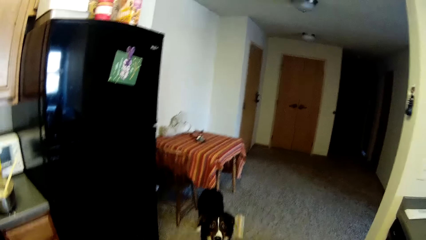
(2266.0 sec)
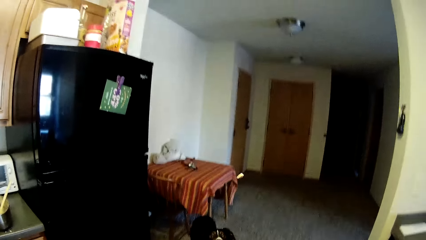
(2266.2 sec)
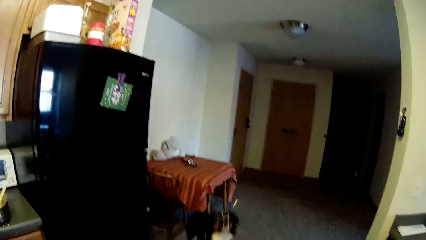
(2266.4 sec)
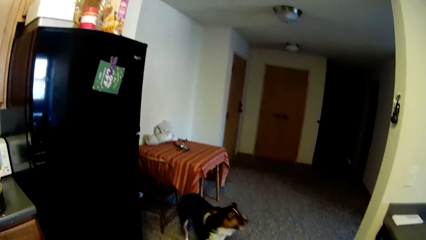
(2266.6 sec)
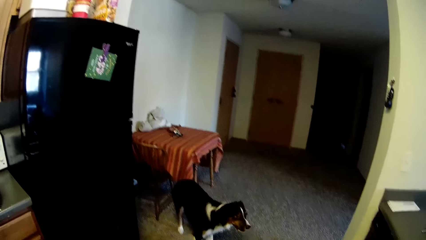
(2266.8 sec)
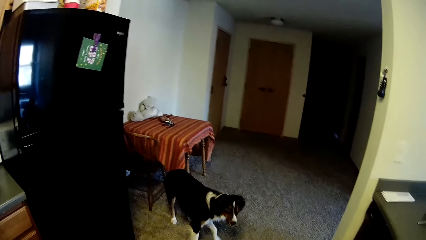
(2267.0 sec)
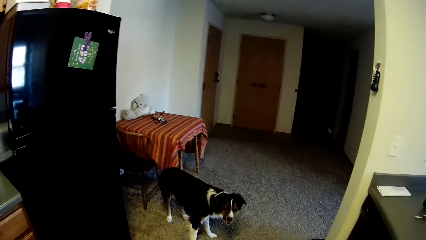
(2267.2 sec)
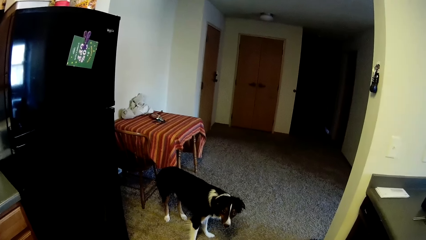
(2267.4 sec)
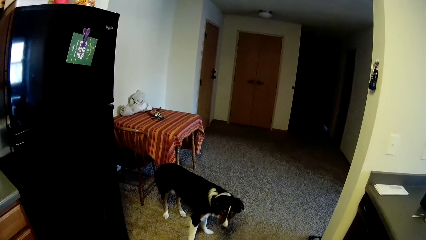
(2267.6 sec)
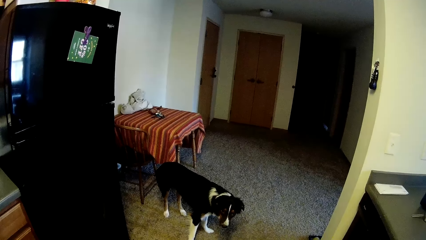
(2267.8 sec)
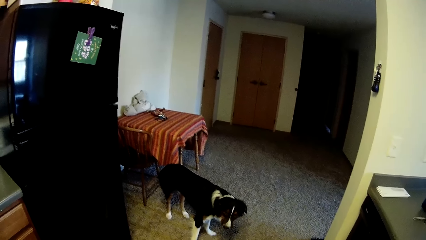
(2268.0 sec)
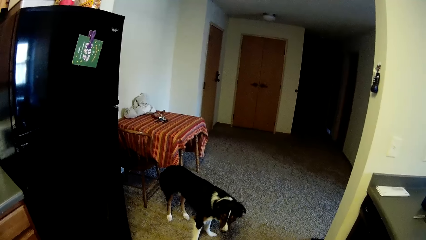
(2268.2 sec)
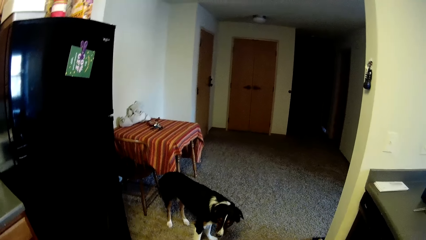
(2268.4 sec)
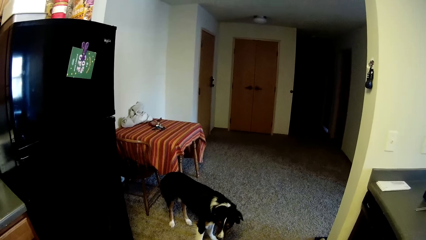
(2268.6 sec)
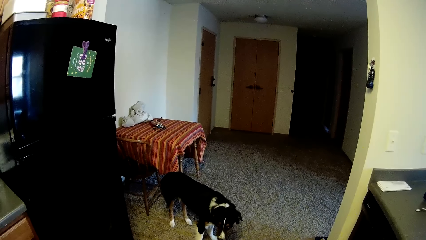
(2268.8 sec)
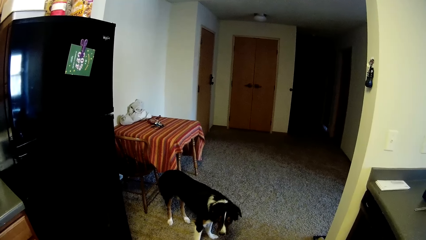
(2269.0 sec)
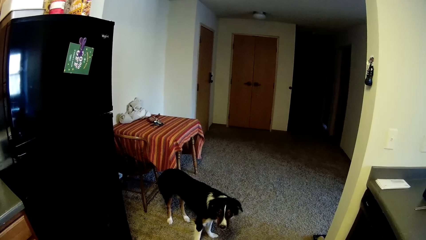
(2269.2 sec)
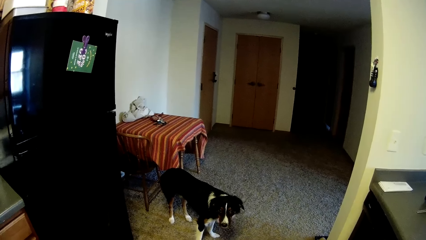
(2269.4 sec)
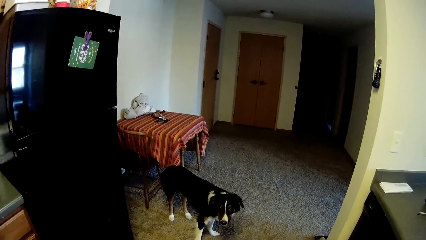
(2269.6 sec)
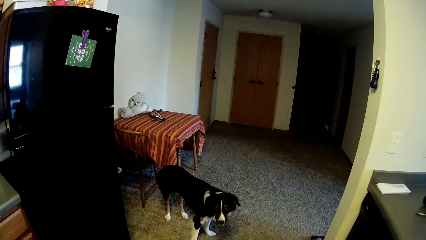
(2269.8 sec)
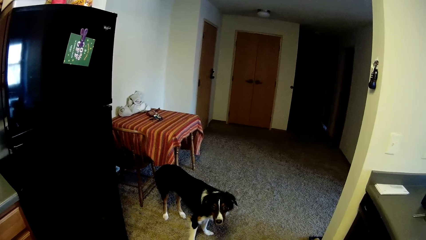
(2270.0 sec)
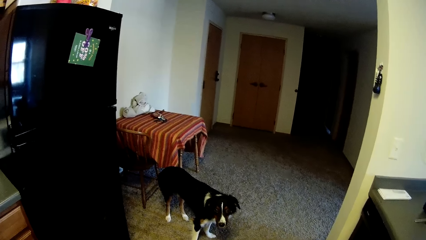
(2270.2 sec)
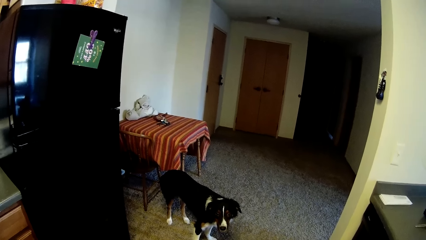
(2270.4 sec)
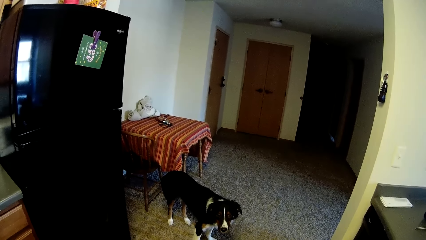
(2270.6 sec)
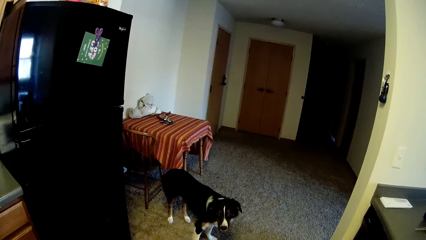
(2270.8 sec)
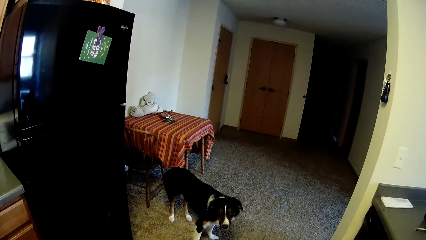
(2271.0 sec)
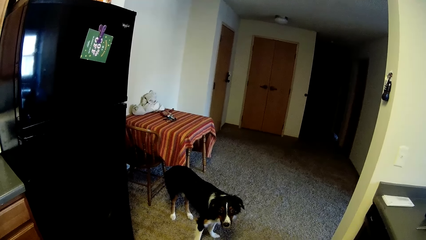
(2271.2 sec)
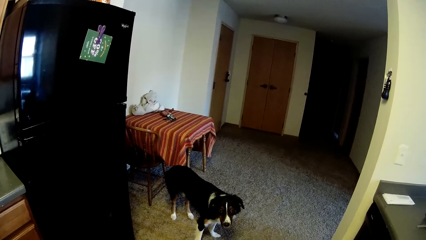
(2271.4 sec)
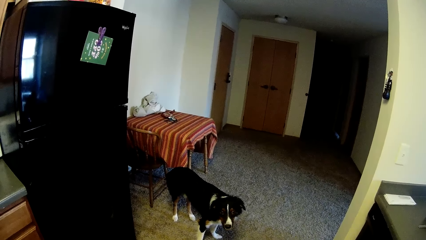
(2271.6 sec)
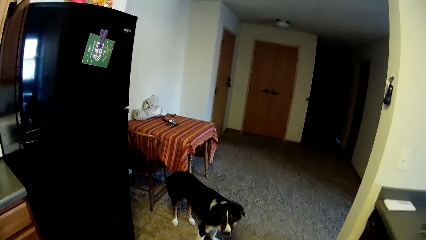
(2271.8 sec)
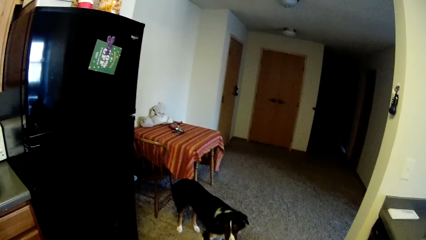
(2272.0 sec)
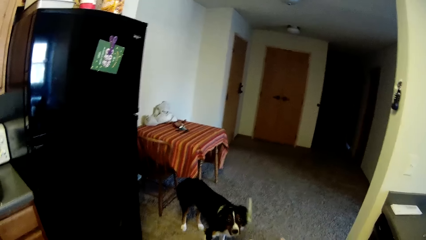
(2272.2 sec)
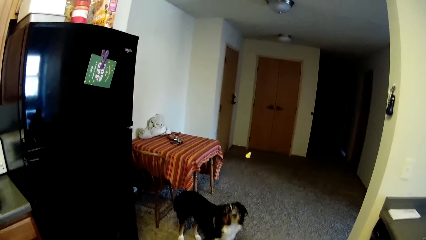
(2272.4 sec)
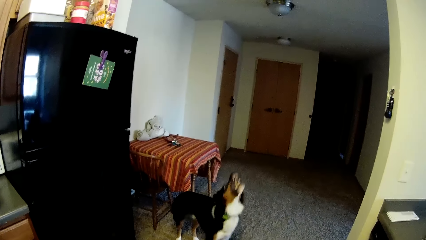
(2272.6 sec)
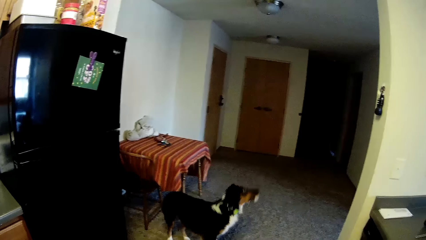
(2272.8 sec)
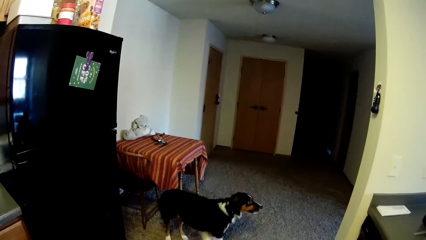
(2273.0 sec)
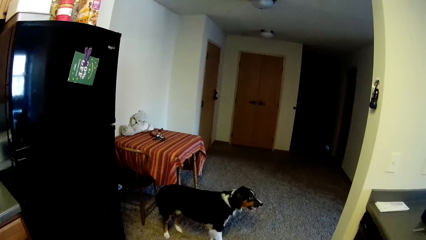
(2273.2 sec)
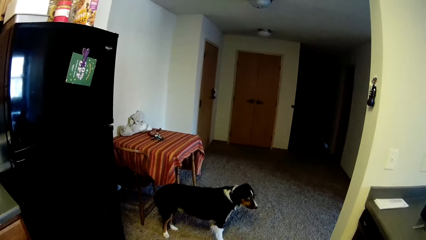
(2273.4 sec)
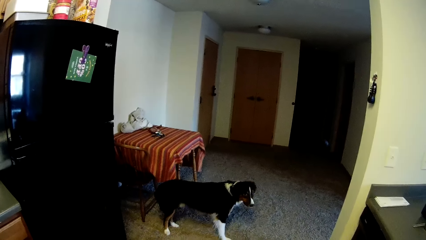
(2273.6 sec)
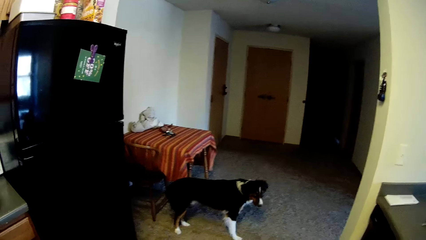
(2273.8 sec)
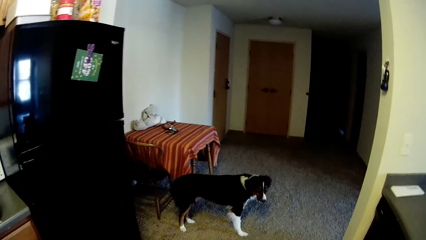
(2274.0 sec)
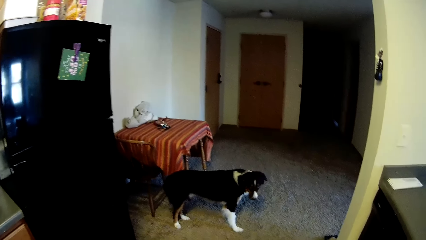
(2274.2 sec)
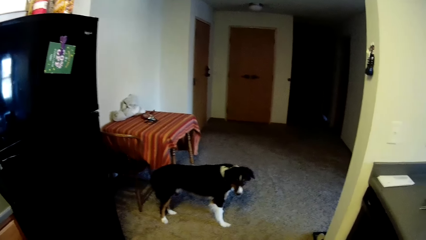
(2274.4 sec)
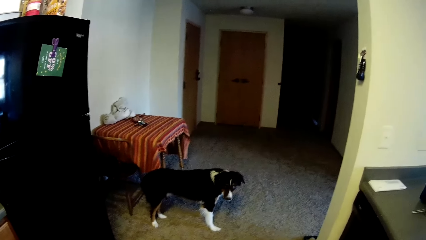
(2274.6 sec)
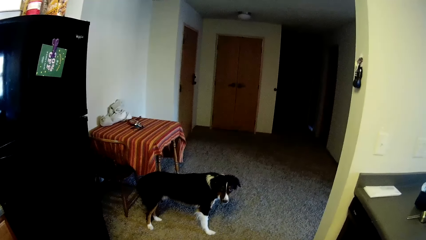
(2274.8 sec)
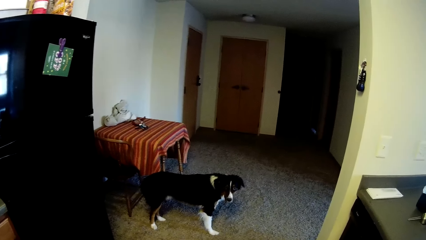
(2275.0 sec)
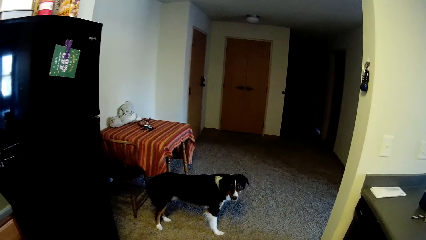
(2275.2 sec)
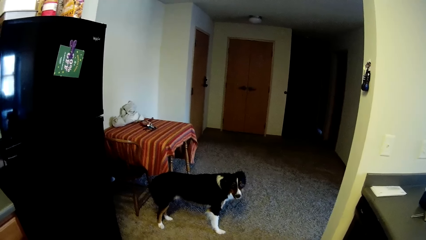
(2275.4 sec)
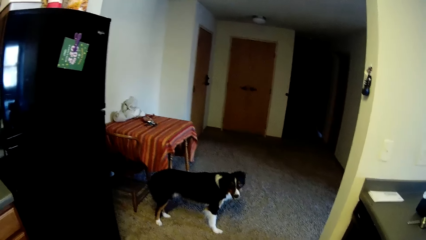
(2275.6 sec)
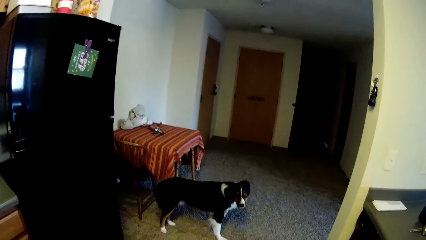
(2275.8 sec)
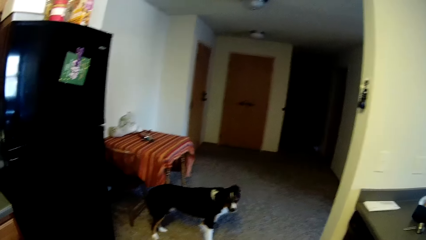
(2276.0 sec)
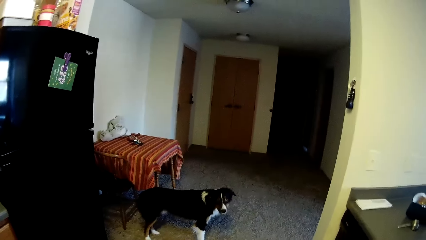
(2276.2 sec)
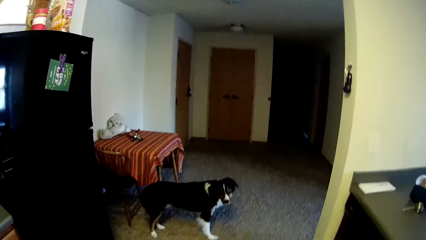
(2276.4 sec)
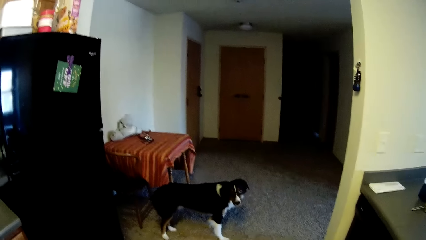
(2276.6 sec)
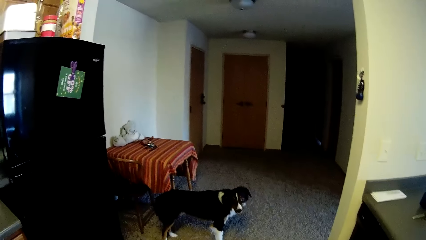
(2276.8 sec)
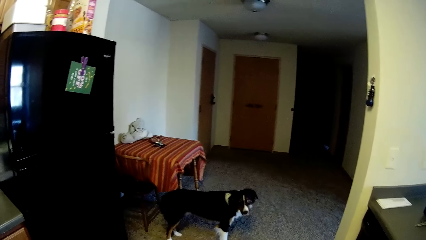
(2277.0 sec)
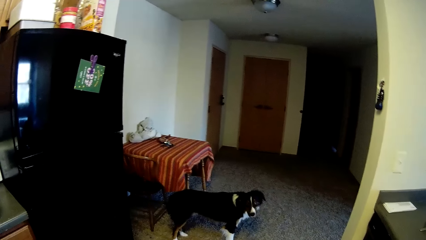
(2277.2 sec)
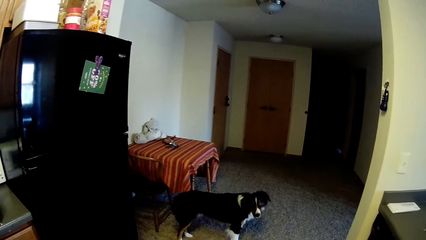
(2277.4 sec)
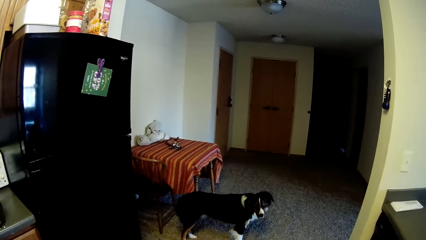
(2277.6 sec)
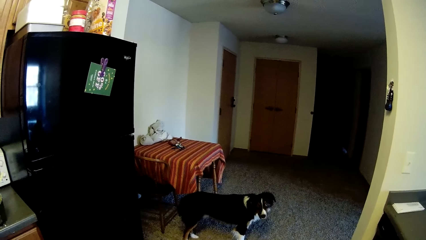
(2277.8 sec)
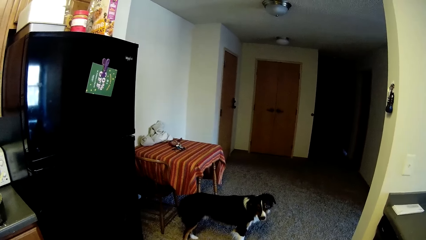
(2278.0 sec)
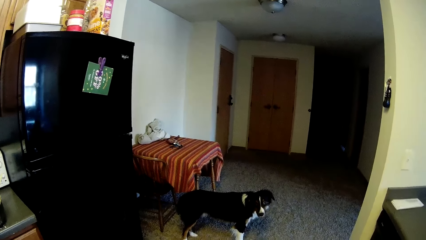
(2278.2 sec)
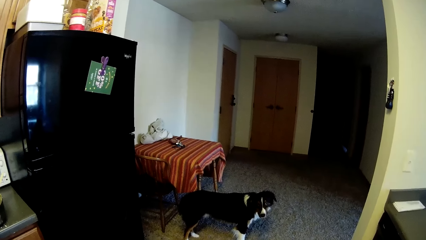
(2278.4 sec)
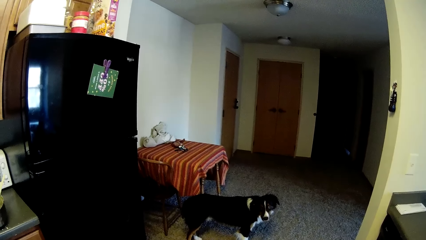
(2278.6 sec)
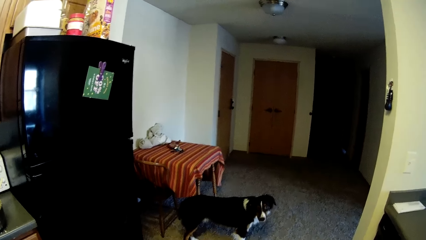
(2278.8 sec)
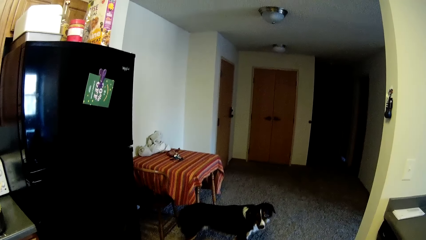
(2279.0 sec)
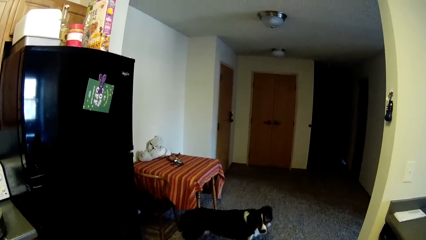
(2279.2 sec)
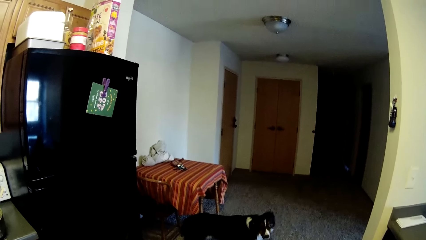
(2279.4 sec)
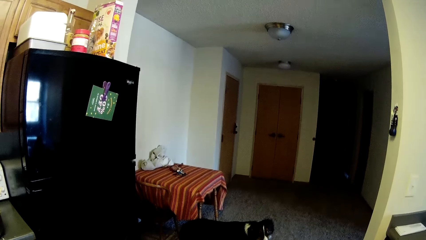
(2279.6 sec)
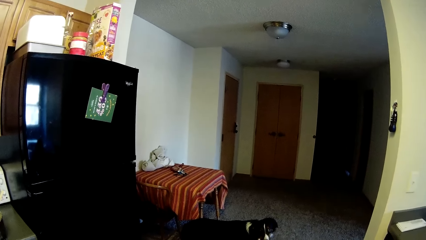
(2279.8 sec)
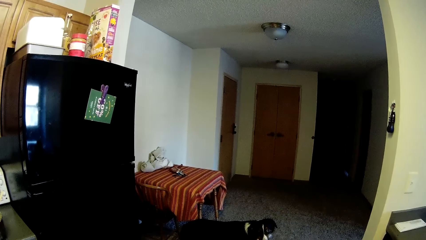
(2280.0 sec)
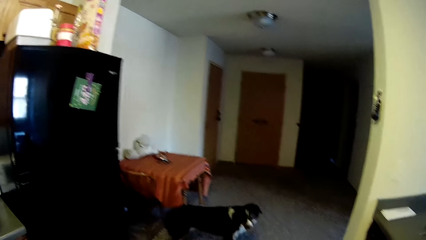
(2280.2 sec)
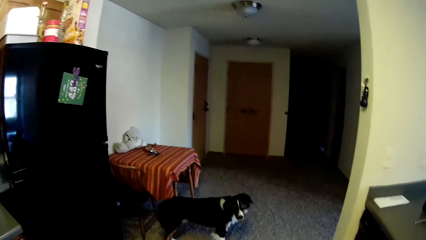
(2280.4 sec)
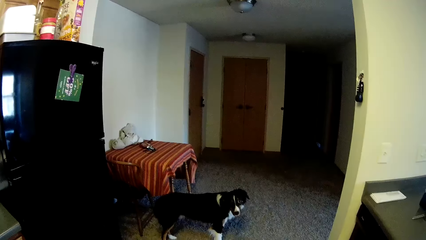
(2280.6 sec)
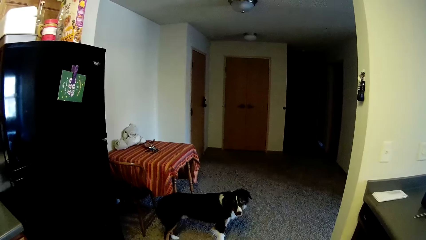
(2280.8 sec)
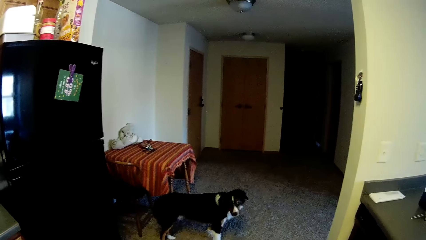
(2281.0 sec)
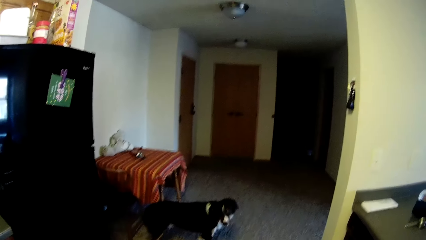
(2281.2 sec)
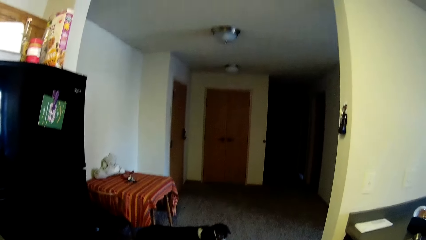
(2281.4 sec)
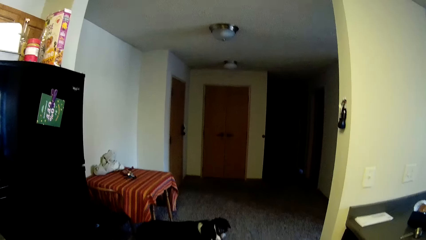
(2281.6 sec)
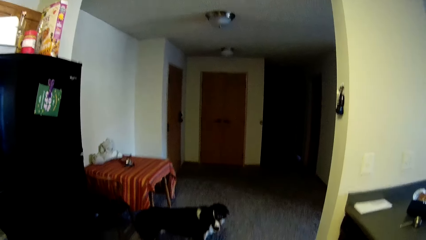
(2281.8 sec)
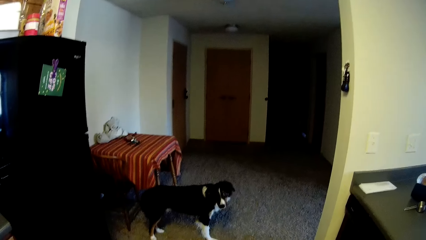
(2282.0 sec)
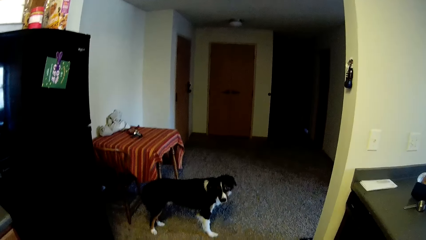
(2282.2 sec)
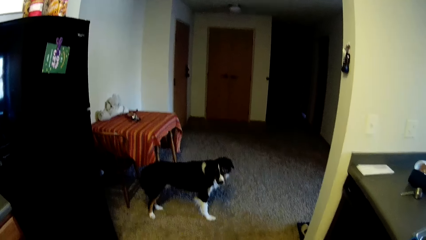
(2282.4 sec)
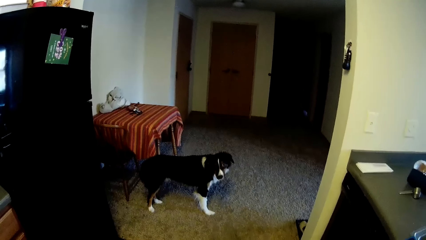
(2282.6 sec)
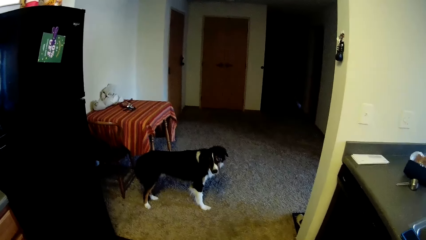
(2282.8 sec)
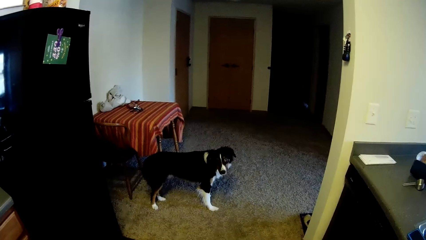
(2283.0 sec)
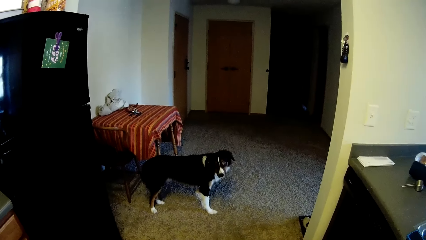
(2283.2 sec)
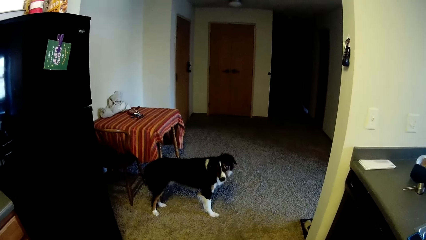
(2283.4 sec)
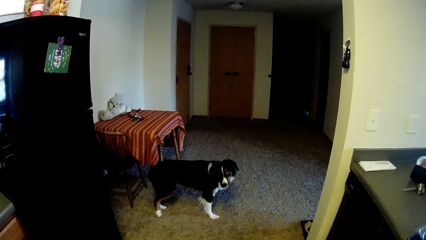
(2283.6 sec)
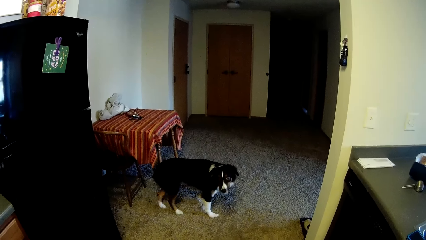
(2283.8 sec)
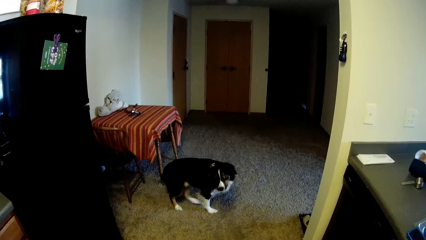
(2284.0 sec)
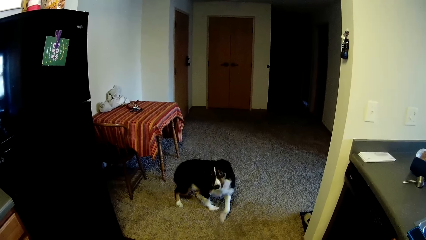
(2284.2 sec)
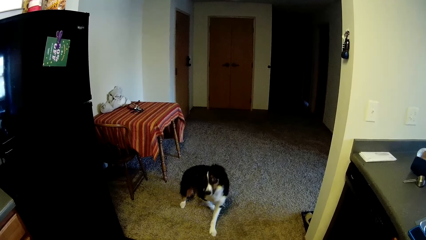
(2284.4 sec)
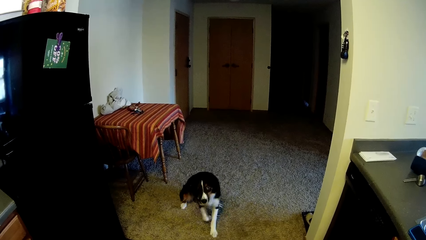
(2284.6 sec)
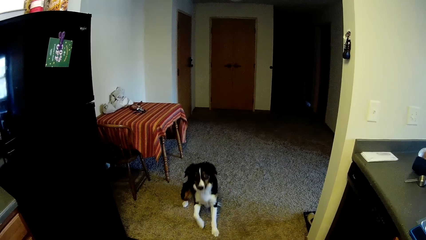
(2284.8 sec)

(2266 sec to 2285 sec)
The camera wearer throws a piece of pastry at a dog with a hand. They look around a room. They throw a piece of pastry at the dog with a hand. They look around the room.
